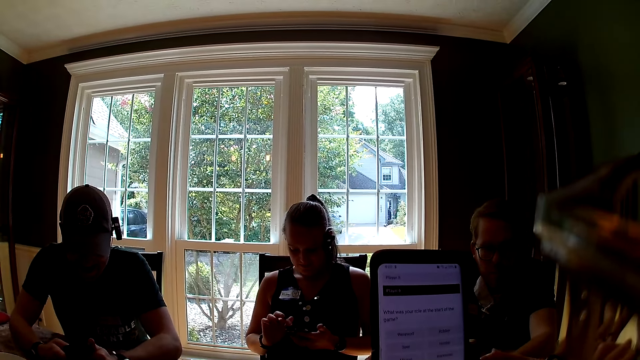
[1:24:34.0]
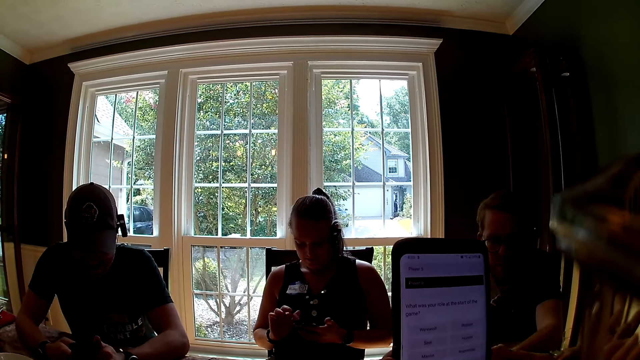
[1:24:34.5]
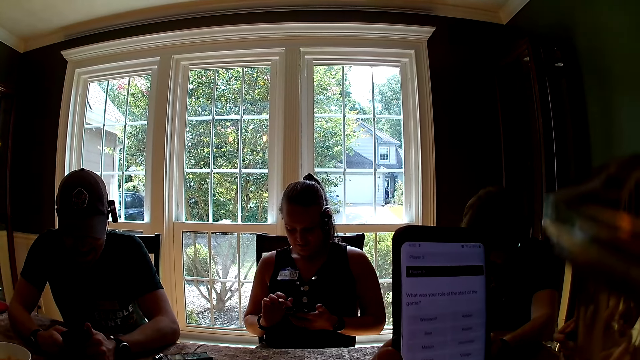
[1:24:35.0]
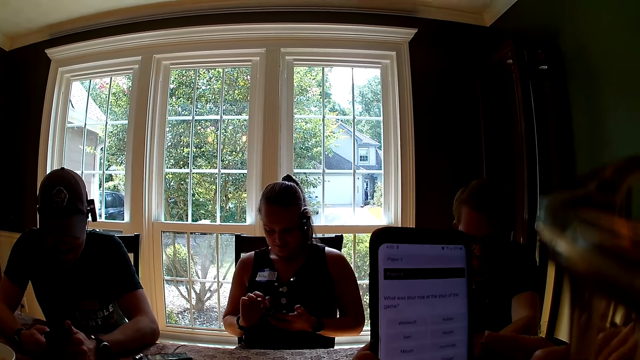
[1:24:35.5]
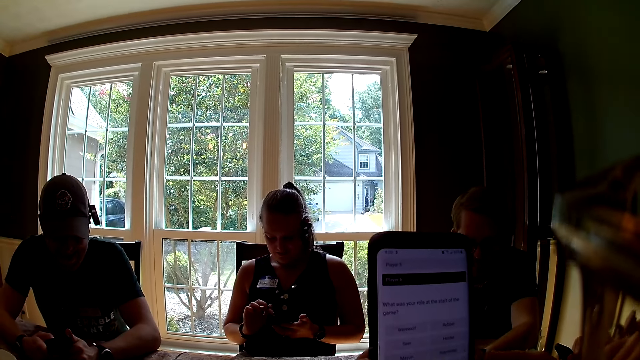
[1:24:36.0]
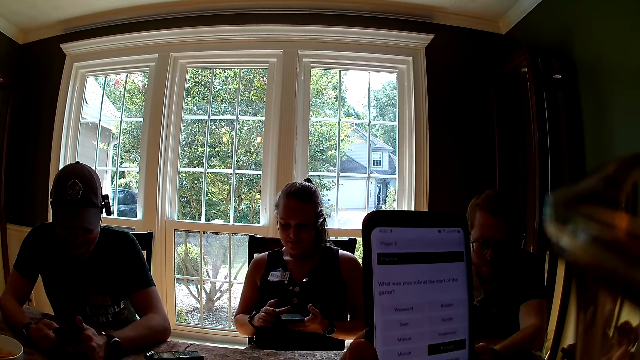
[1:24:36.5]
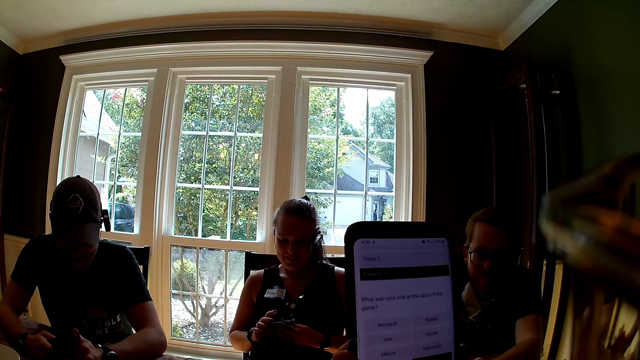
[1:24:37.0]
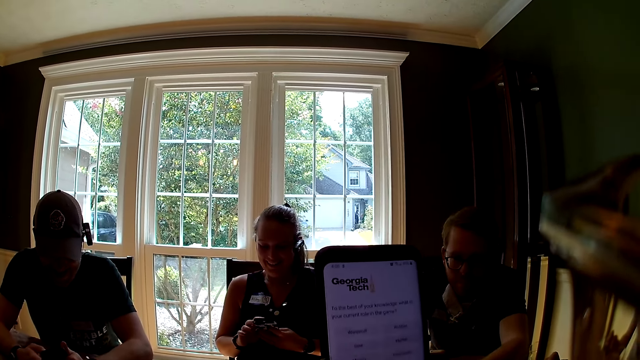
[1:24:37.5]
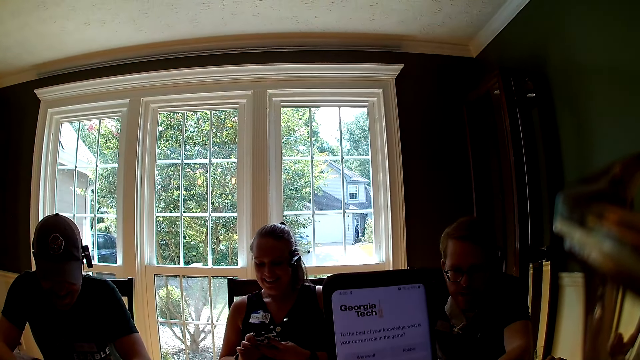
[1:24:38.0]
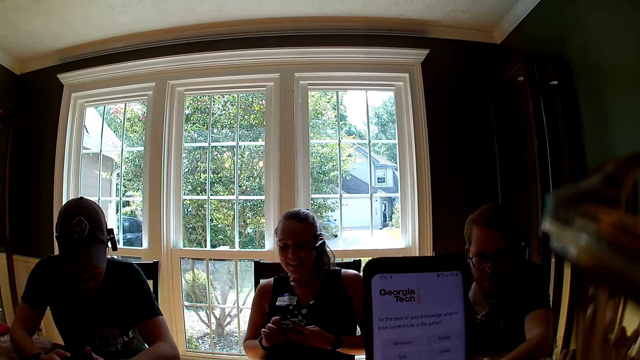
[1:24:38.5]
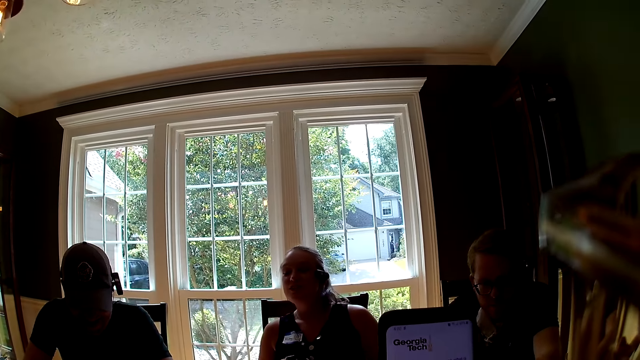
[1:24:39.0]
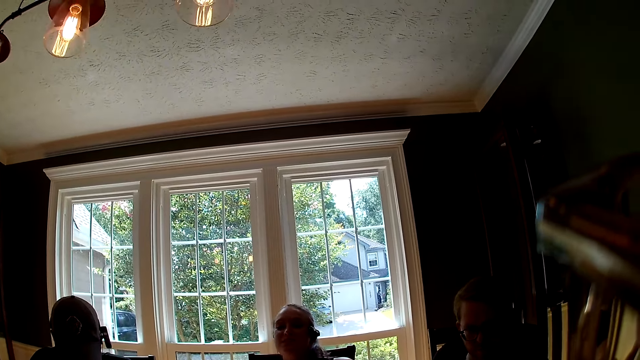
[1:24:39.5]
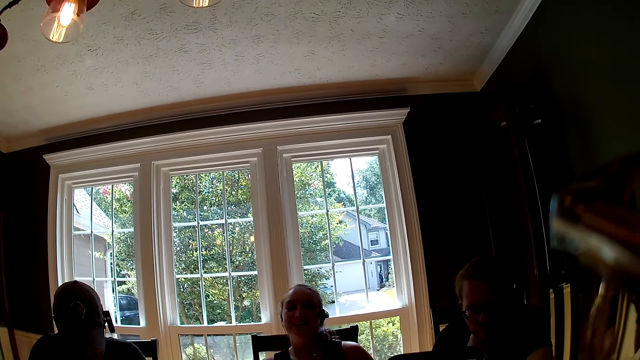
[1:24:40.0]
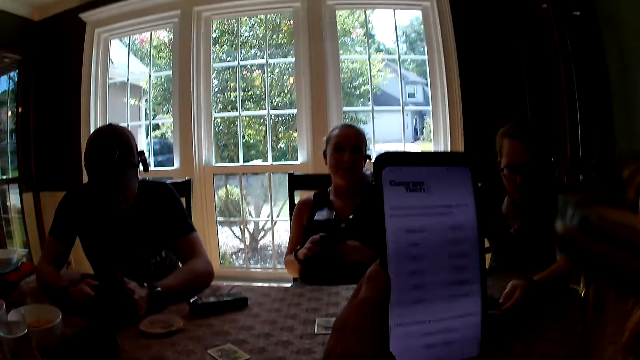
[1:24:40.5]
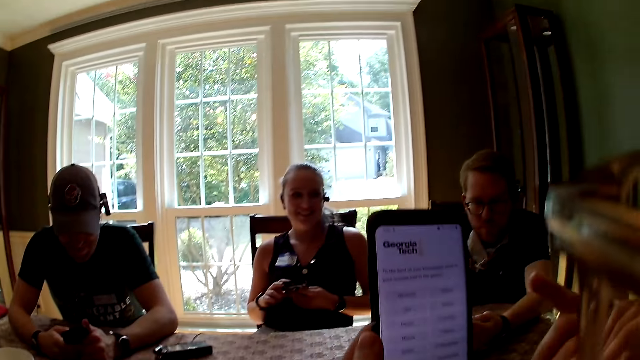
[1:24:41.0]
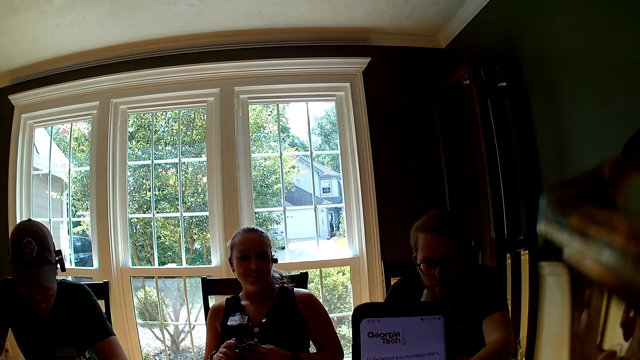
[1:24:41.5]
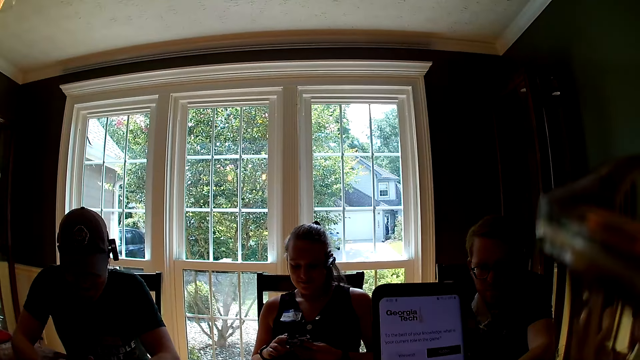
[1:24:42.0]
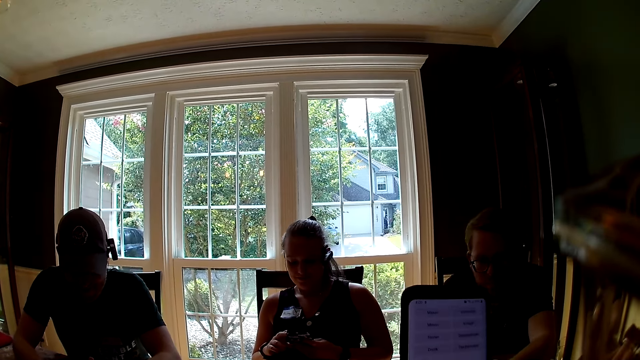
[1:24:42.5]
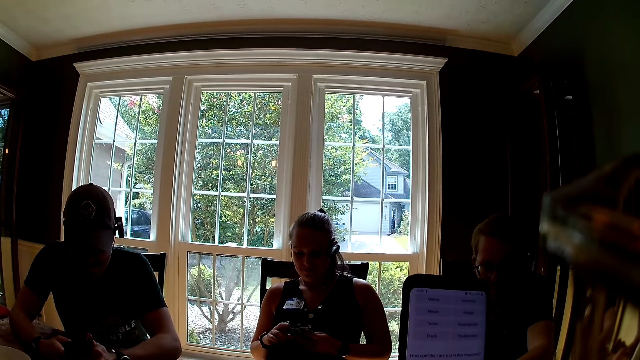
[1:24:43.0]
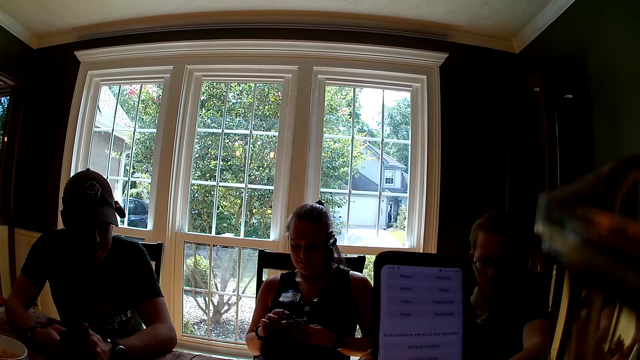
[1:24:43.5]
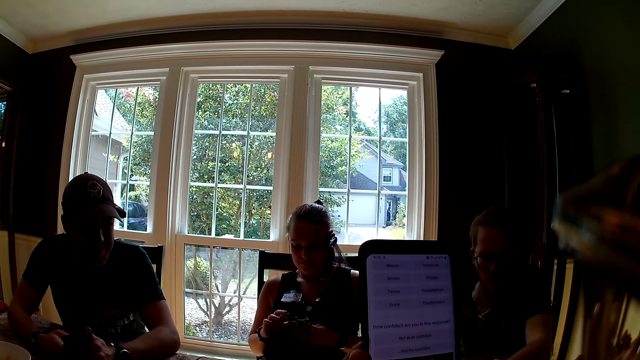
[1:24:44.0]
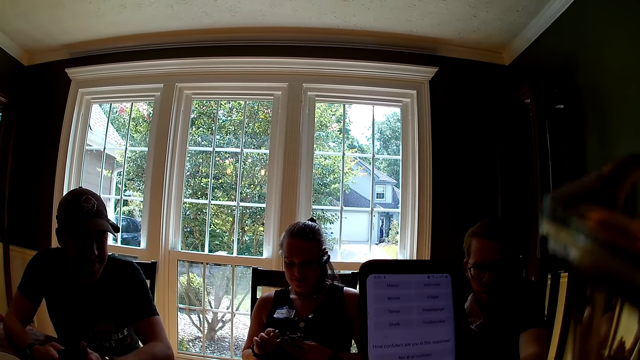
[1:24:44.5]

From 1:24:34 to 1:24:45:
A woman speaks to the group of people at the table. A man speaks to the group of people at the table. Another man interacts with the camera wearer.

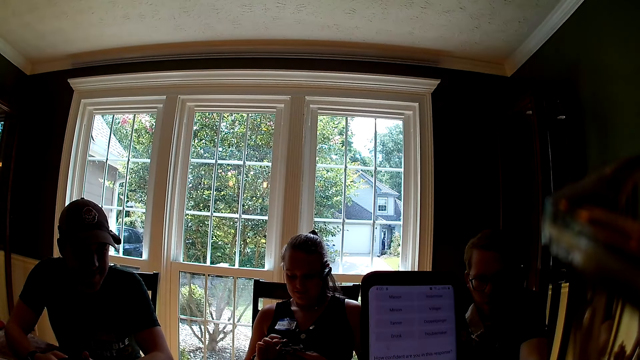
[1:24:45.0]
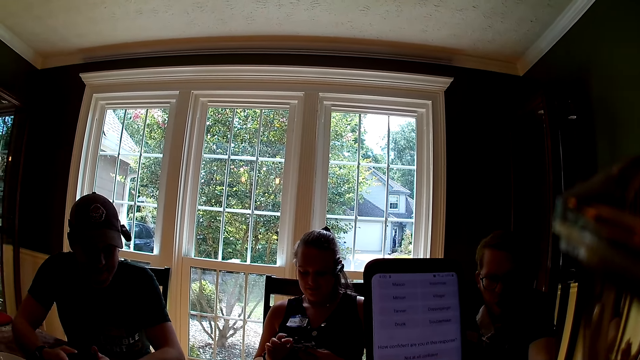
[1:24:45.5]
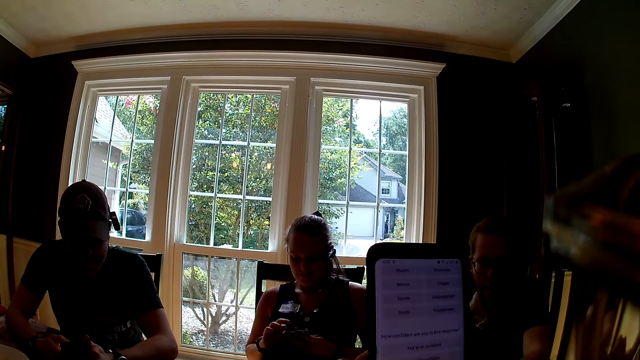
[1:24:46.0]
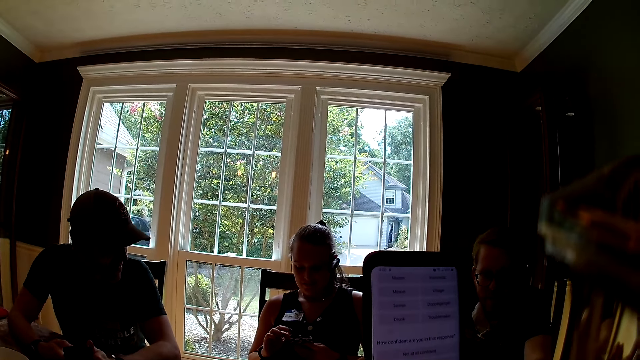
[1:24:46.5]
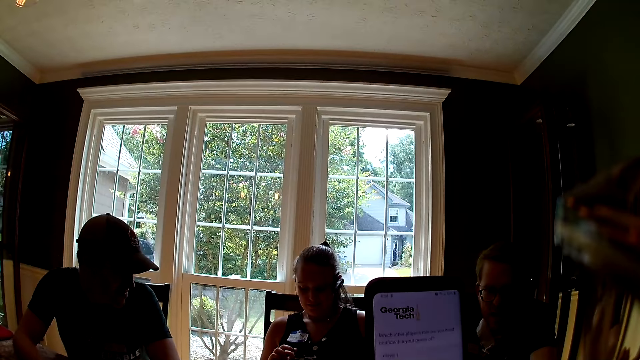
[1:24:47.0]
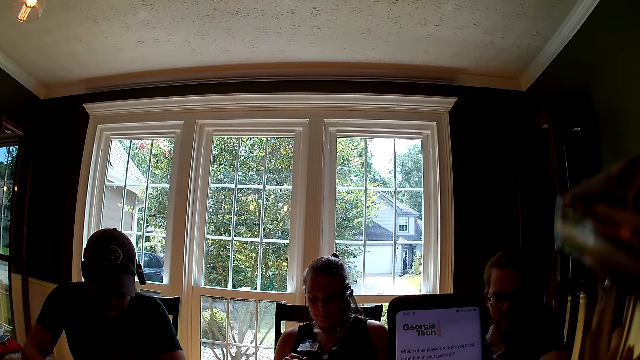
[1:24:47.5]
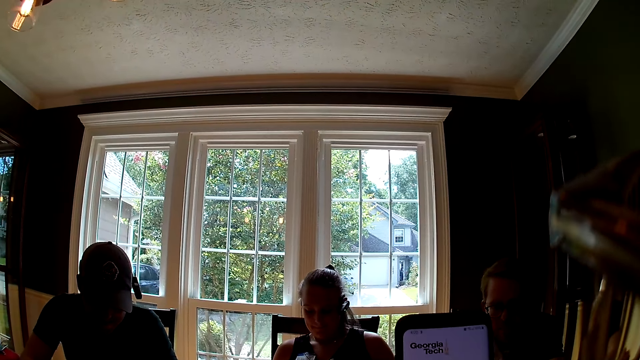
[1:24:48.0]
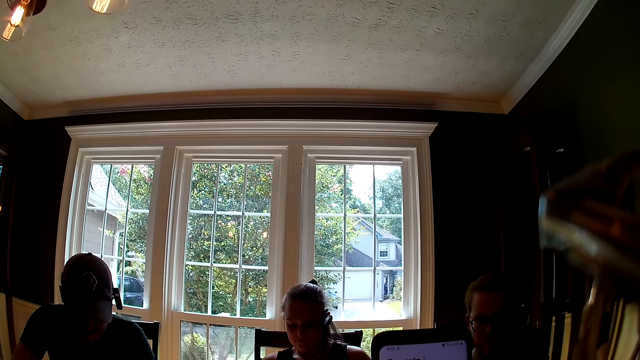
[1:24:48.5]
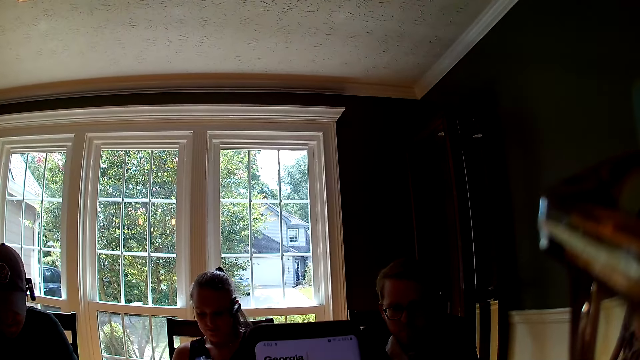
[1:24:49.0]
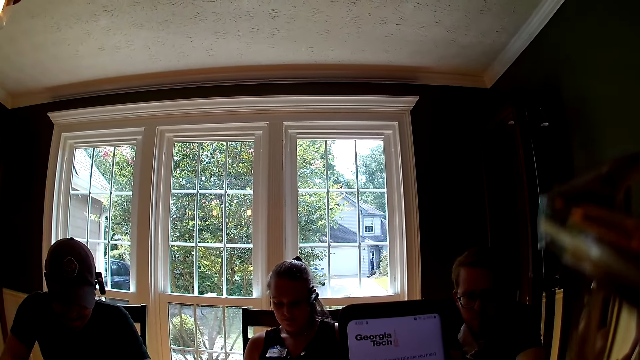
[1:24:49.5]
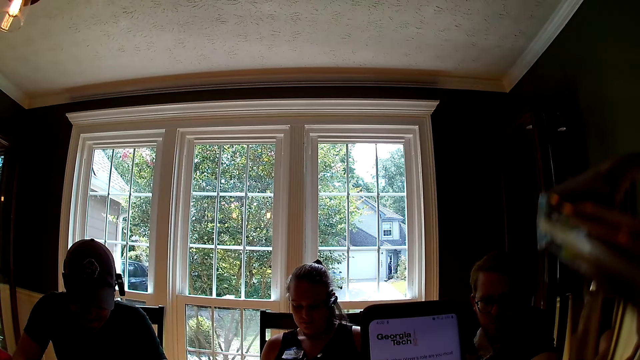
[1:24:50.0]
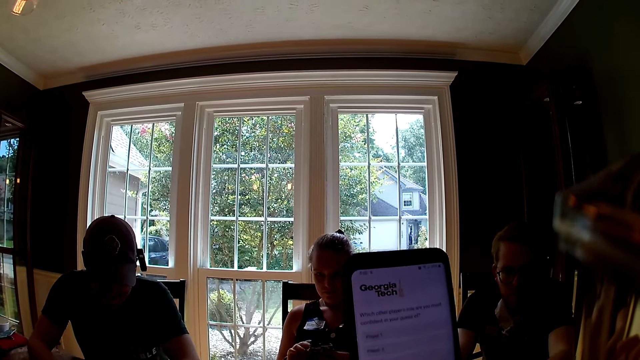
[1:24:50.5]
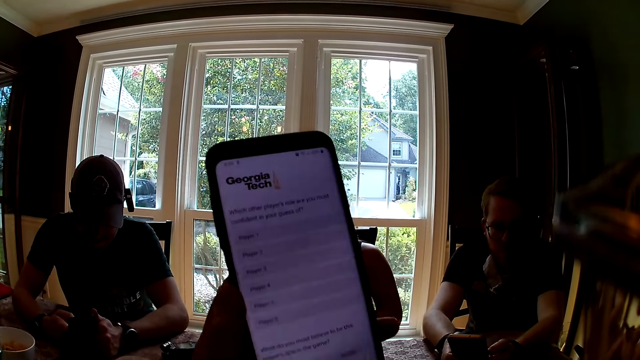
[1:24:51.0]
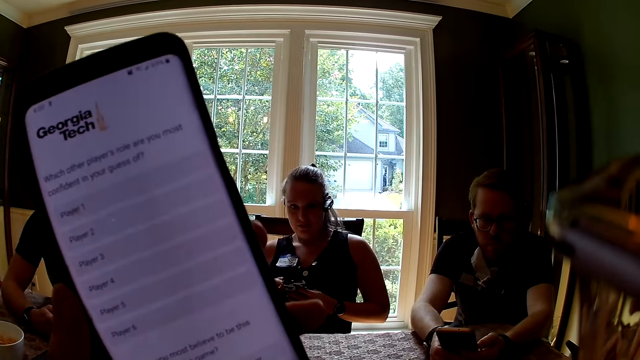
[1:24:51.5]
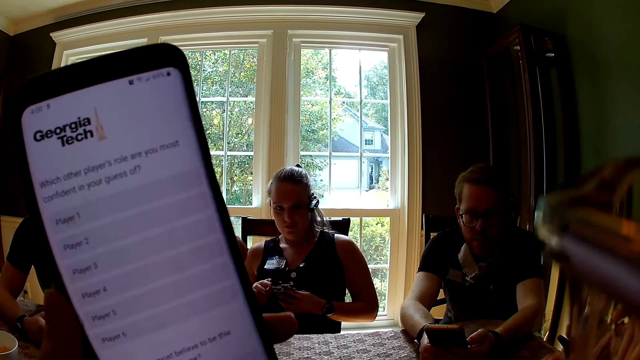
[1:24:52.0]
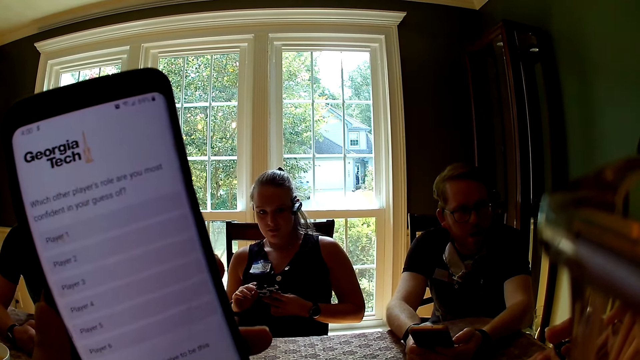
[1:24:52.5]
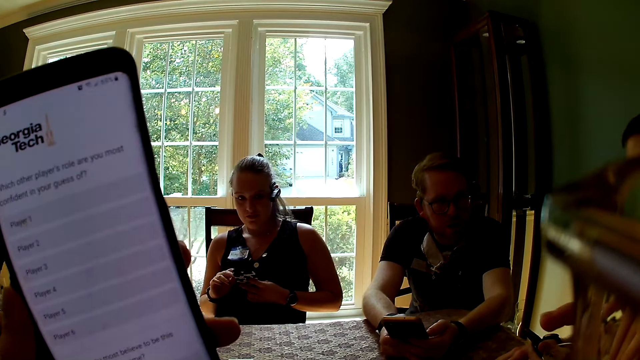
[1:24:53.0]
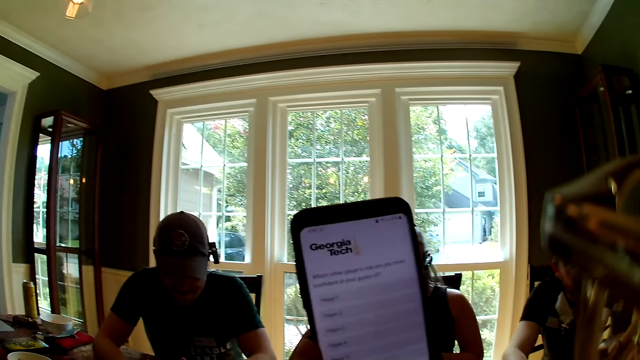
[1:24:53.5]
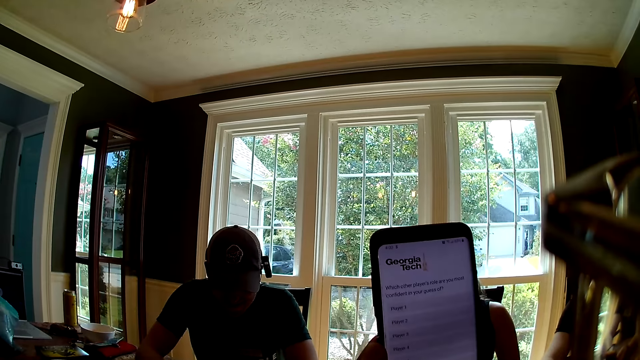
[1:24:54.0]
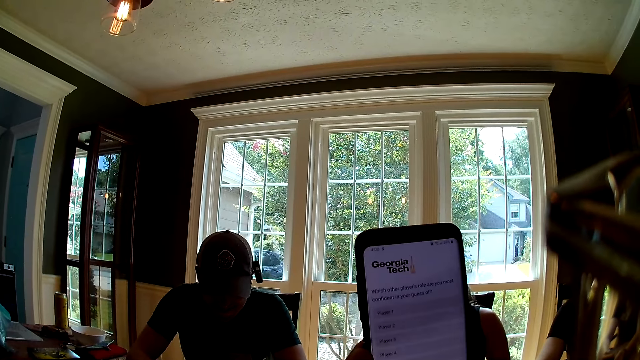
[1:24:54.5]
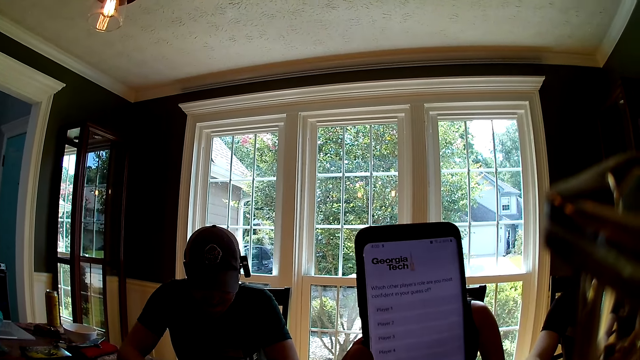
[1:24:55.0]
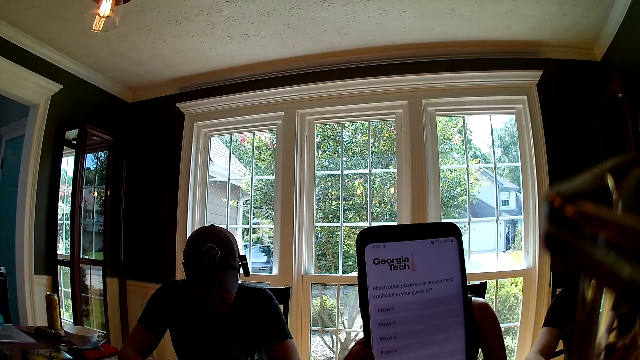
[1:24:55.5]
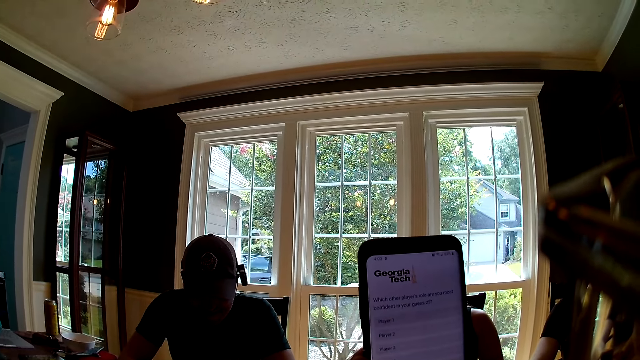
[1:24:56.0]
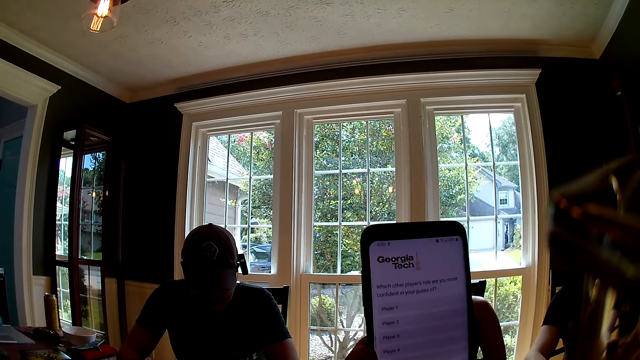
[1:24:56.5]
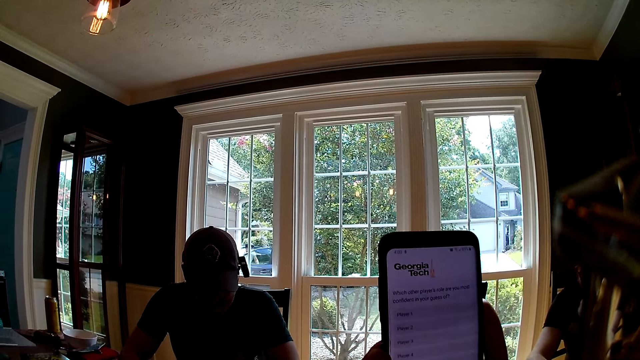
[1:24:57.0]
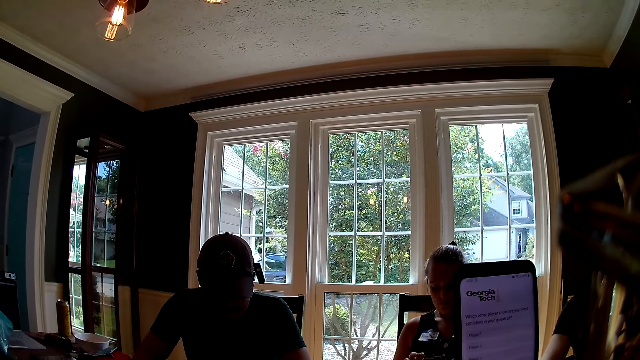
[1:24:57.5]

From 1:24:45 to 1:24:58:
A man interacts with another man. The camera wearer lifts the phone.
